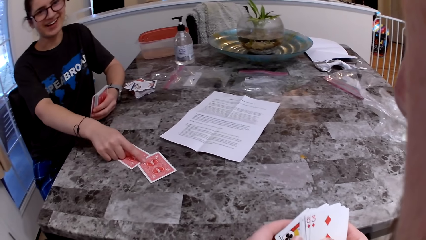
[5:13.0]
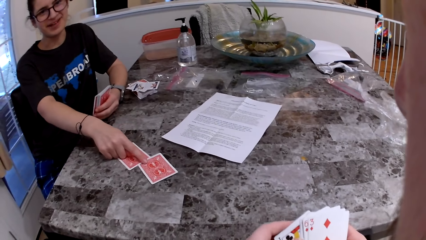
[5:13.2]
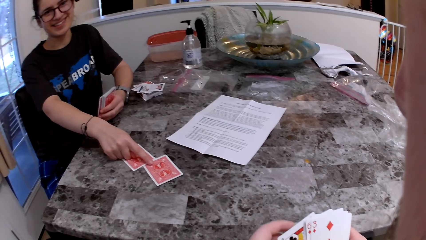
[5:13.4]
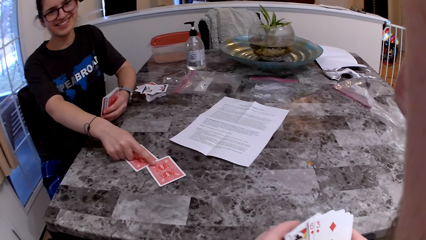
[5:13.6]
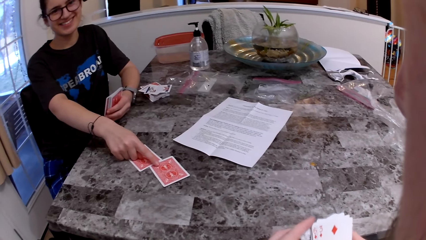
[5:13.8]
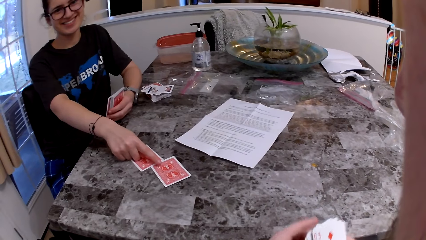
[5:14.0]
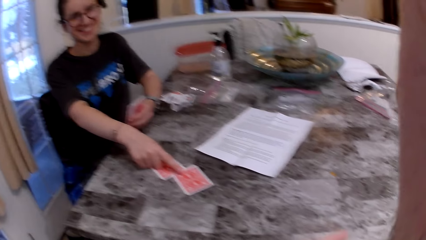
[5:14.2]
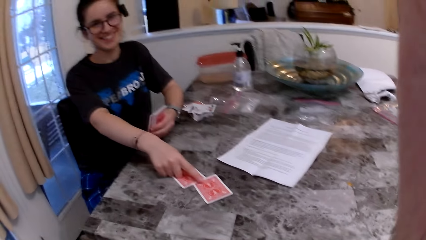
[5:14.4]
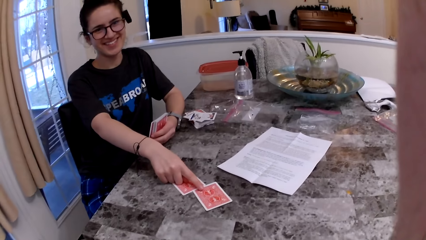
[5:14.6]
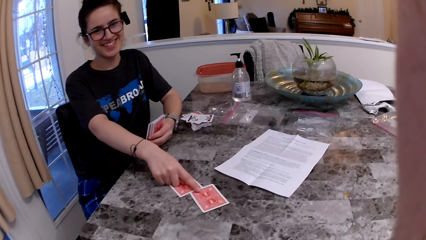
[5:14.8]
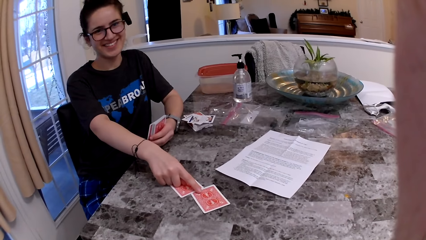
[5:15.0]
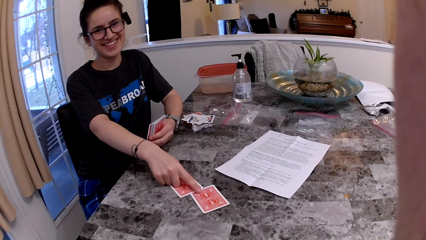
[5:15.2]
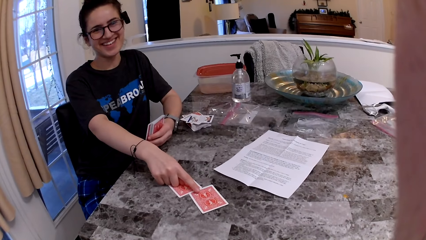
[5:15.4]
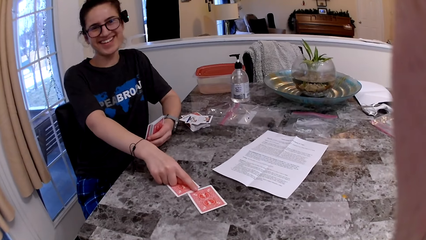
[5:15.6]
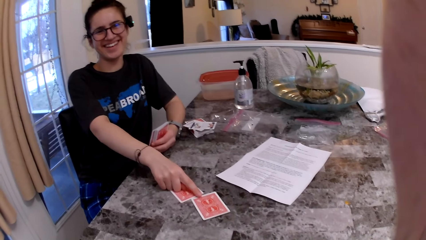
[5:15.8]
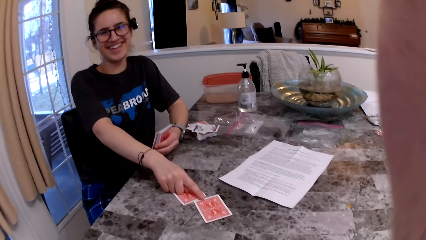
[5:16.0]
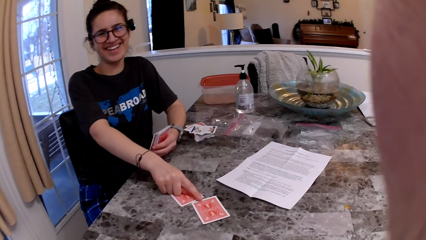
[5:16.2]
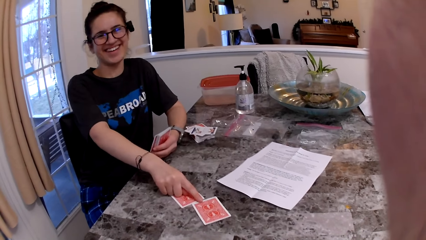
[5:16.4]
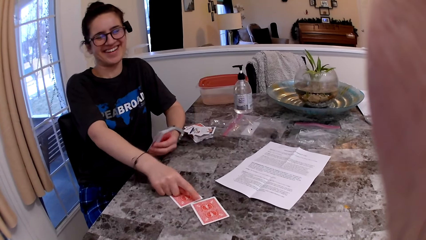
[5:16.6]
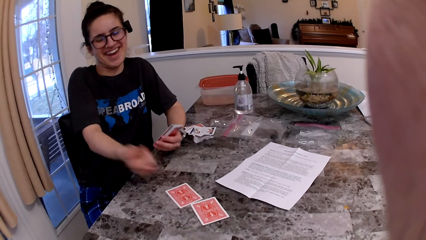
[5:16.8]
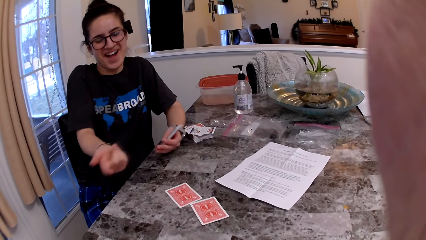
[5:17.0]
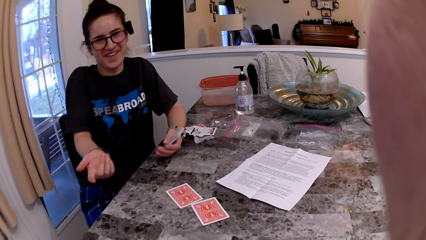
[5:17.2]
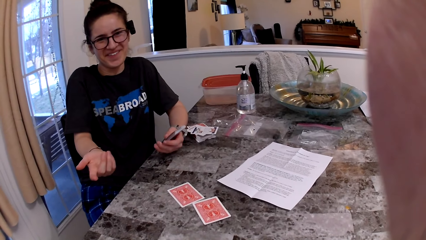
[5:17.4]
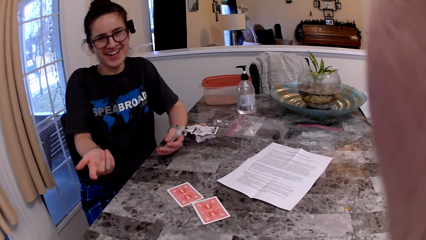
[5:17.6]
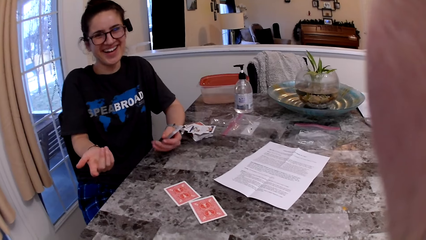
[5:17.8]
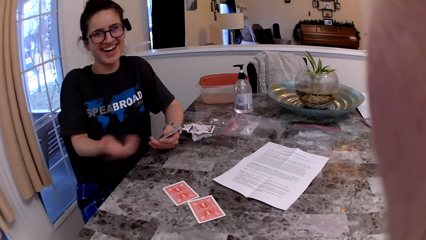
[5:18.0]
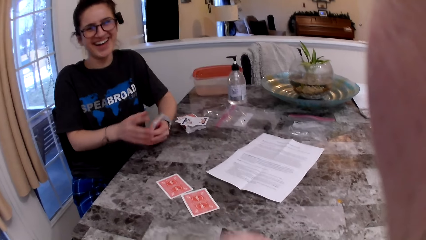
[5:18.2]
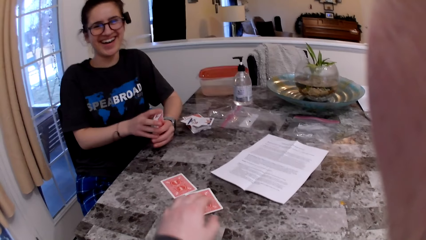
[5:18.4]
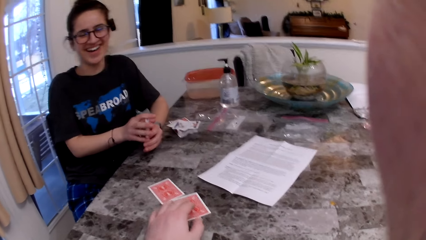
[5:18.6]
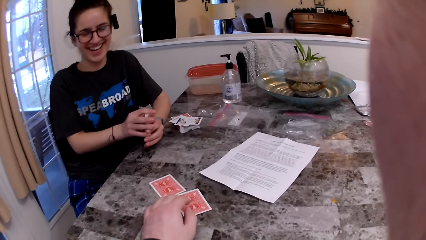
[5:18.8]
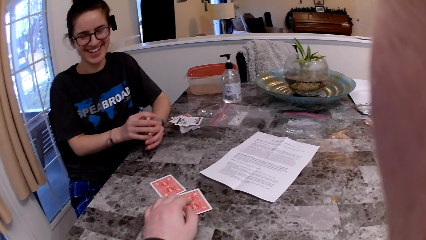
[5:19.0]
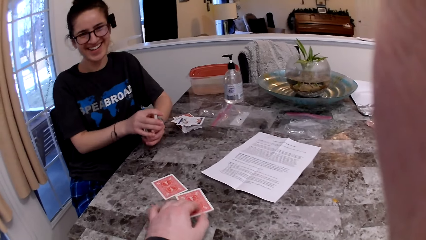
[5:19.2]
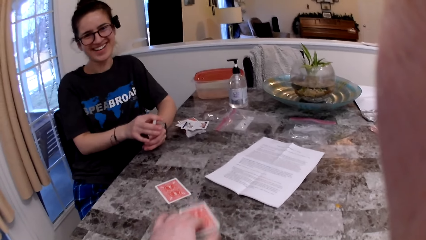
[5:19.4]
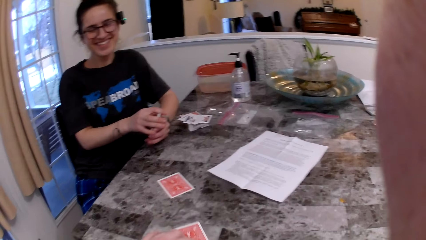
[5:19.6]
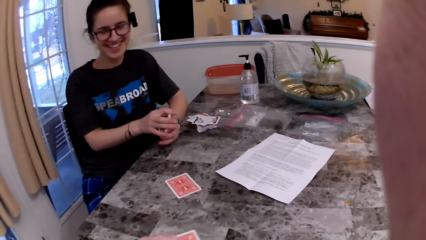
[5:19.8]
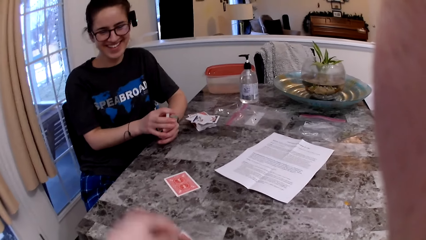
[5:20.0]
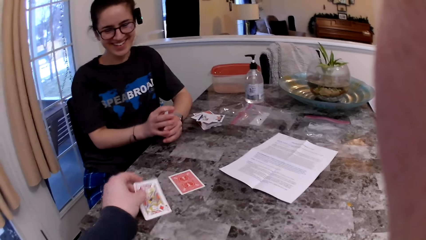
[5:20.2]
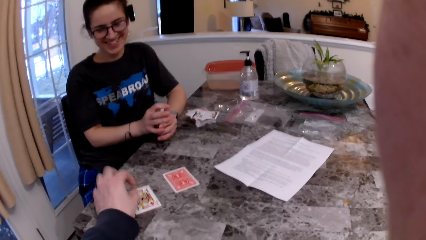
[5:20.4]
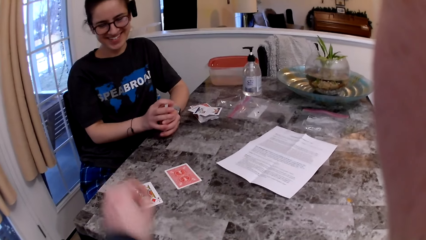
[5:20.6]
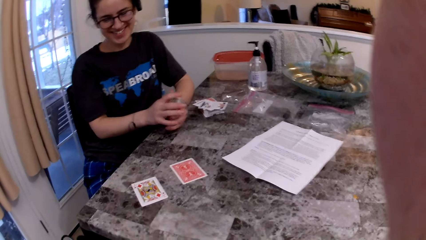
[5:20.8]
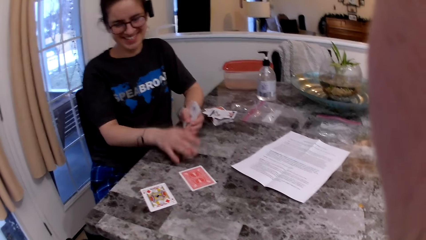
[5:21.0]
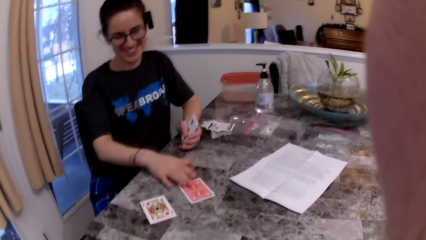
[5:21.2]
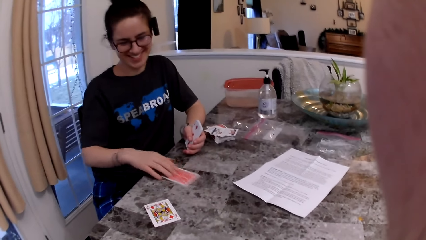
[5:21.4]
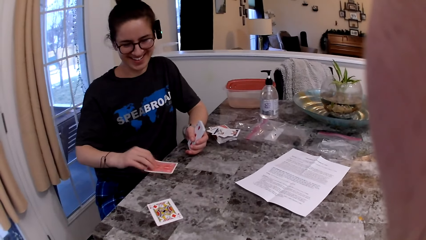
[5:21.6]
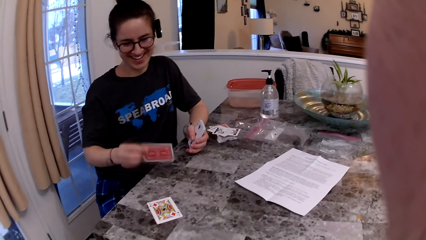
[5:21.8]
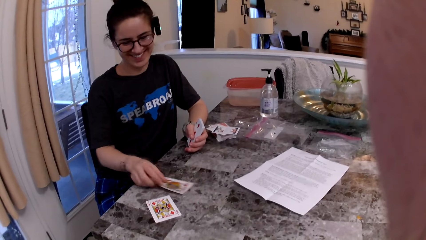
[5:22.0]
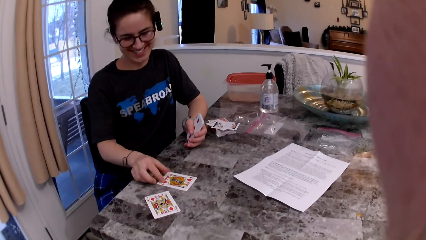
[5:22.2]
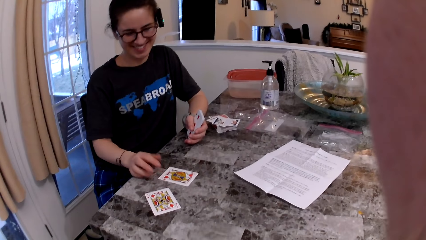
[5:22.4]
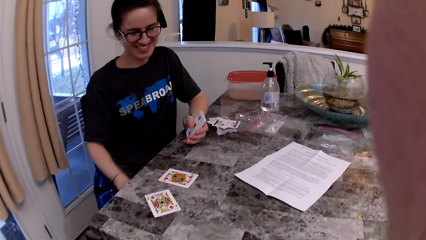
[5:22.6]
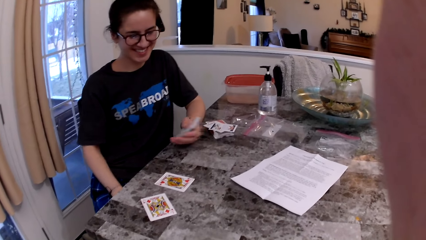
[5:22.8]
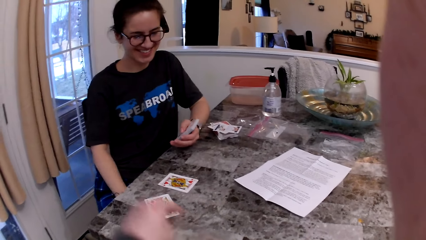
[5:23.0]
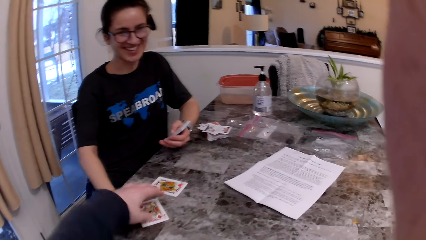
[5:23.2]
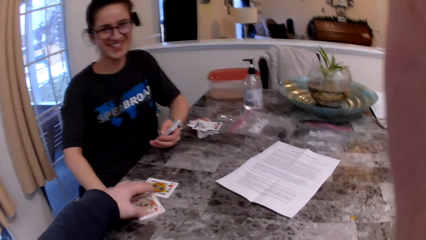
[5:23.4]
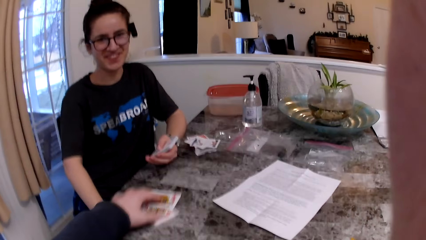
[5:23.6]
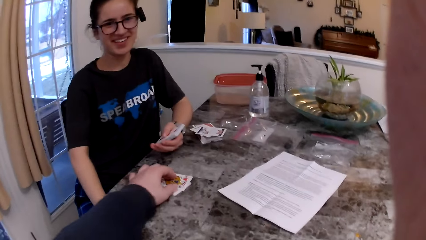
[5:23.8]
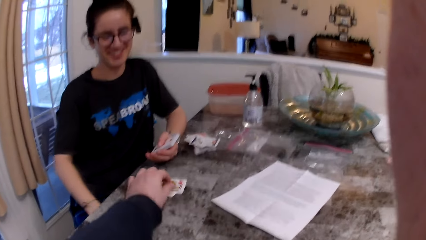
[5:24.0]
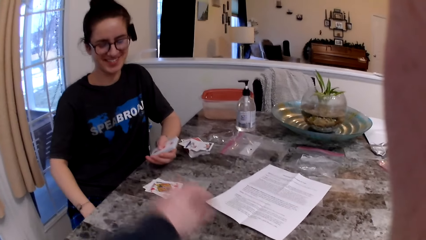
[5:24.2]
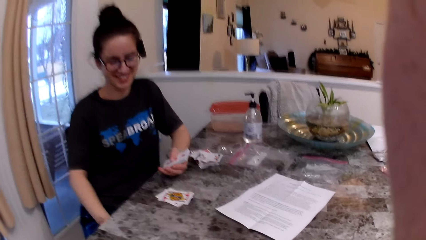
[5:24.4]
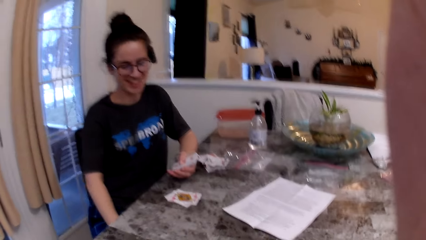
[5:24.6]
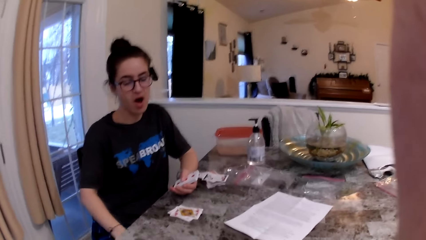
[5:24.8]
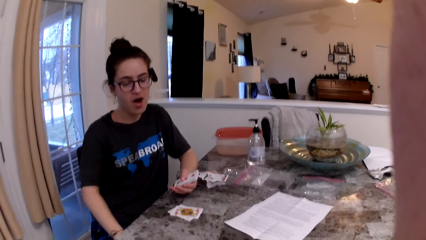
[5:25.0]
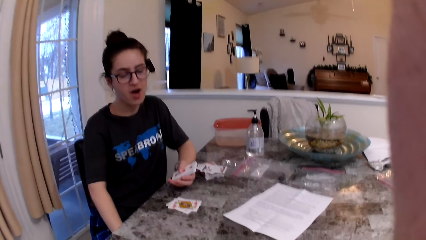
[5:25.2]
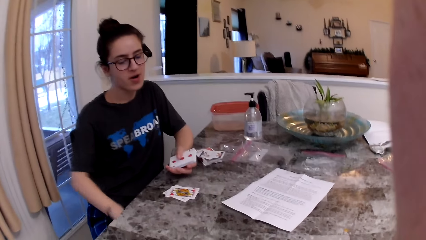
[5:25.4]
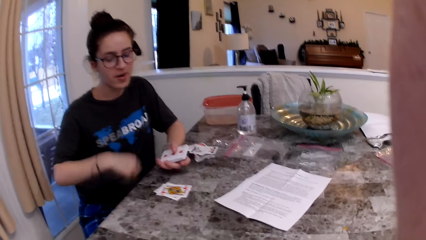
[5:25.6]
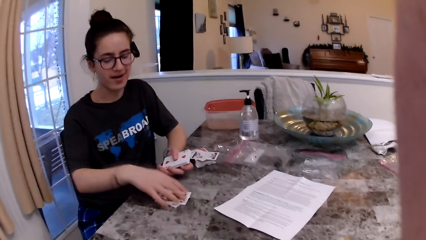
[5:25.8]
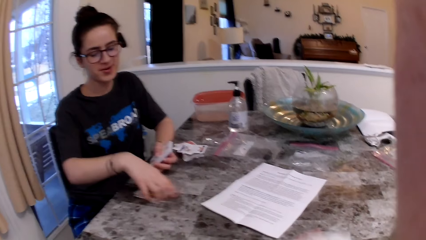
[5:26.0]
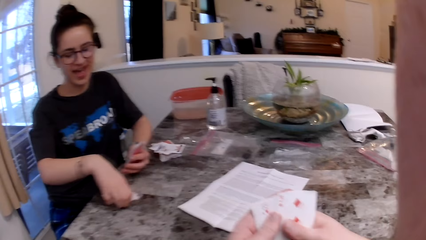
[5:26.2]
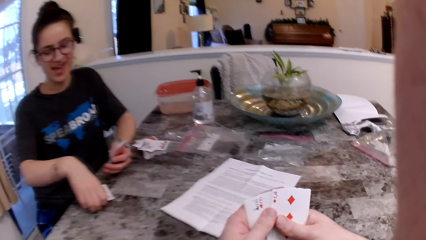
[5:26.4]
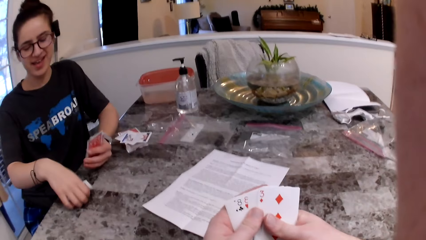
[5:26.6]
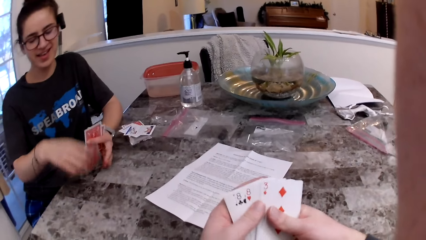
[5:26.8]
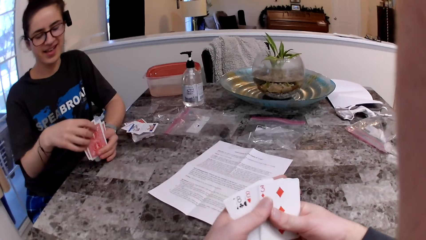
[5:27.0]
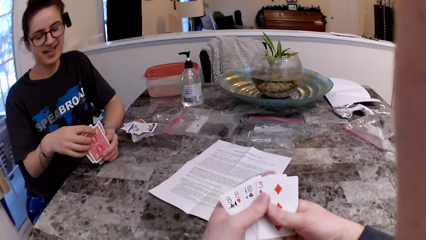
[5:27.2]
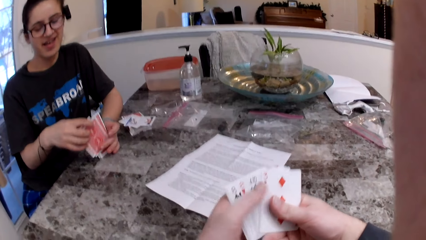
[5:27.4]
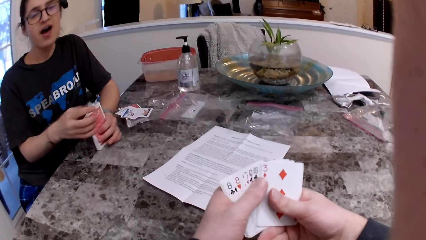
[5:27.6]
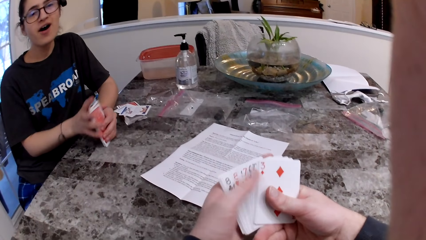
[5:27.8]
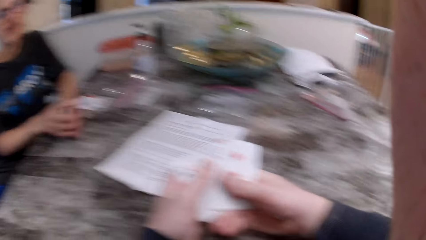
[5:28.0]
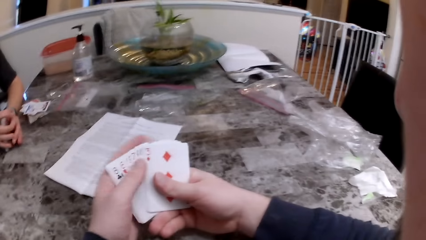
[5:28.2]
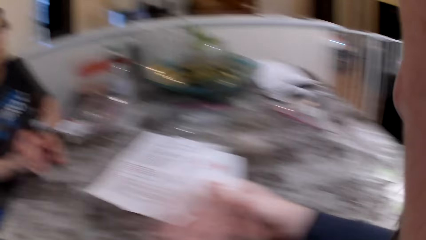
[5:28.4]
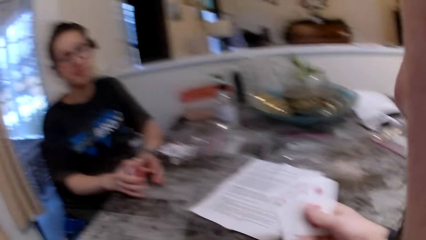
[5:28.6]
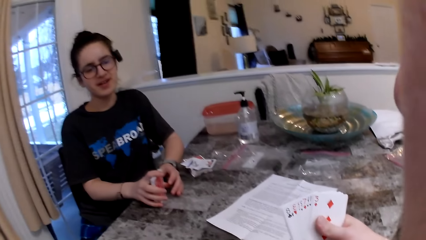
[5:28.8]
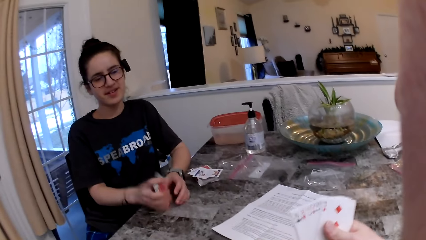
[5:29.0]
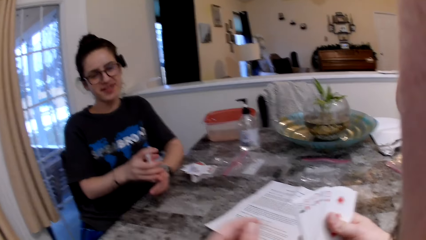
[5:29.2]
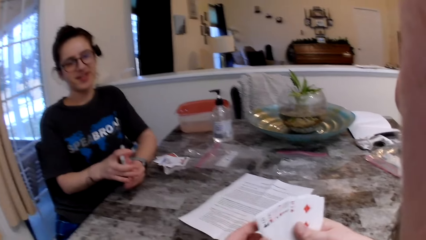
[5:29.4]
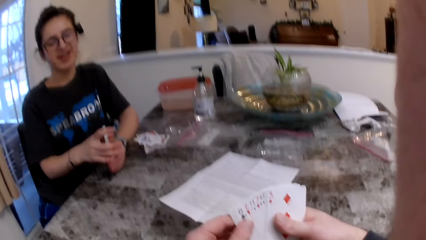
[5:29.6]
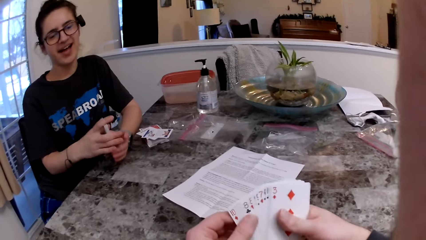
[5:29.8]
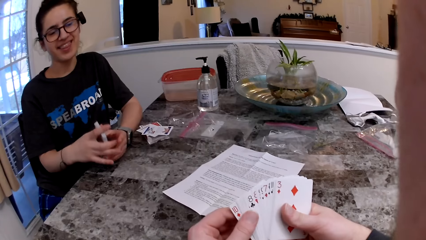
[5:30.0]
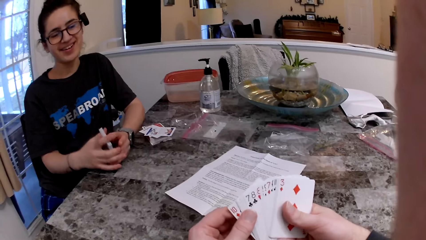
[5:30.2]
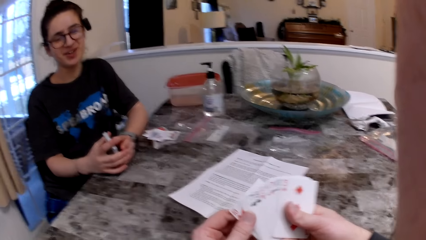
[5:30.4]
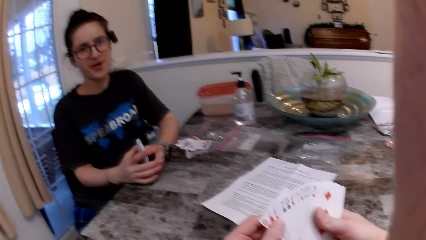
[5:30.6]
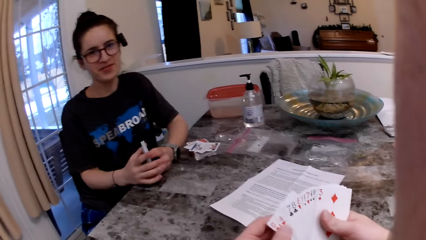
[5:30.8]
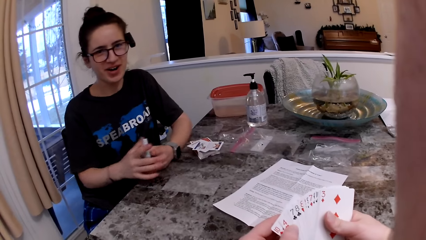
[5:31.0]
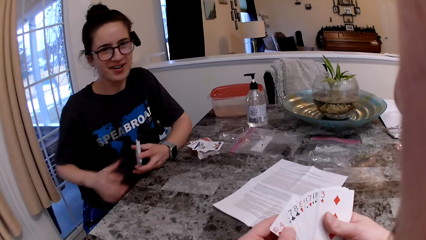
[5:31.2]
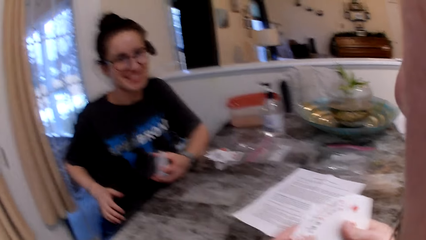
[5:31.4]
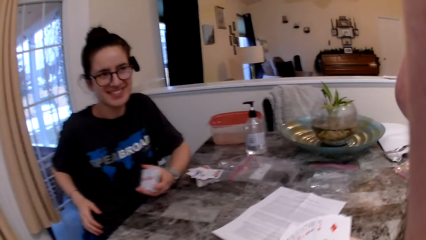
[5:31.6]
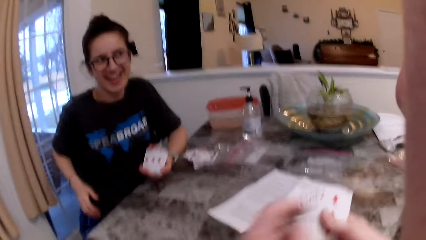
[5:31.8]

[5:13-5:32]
A woman touches a card on the table. The camera wearer stares at the woman. The woman laughs and talks to the camera wearer. The camera wearer opens a card on the table. He picks up a card from the table. He places the cards on the table. The woman picks up a card from the table. She opens a card on the table. She places a card on the table. The camera wearer moves the cards on the table. He touches the cards on the table. He talks to the woman. He stares at the woman. The woman talks to the camera wearer. She picks up a card from the table. The camera wearer talks to the woman. He inspects the cards on his hands. The woman talks to the camera wearer. The camera wearer stares at the woman. He inspects the cards on his hands.
